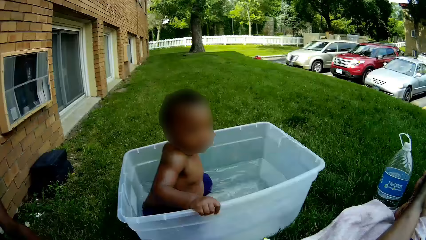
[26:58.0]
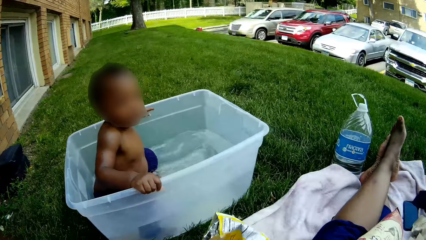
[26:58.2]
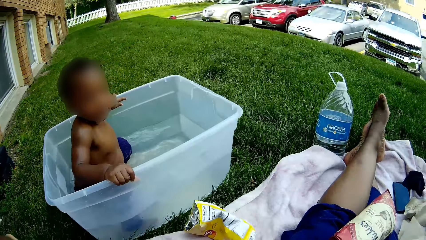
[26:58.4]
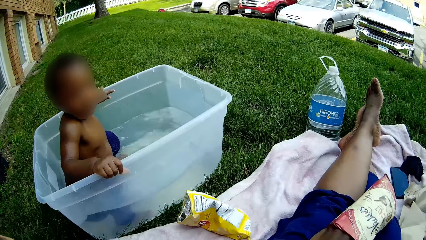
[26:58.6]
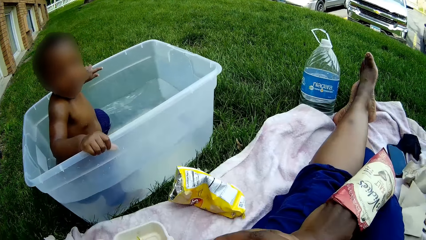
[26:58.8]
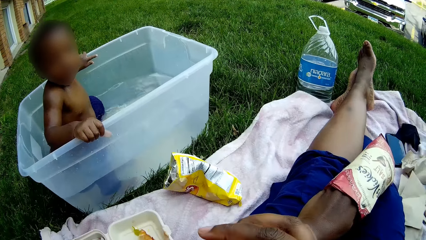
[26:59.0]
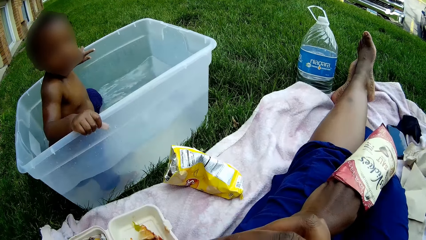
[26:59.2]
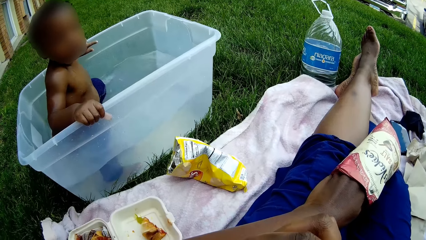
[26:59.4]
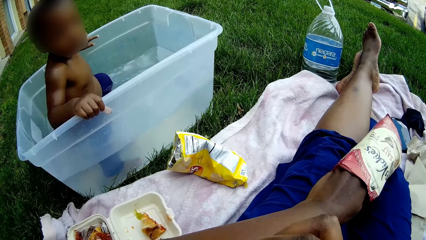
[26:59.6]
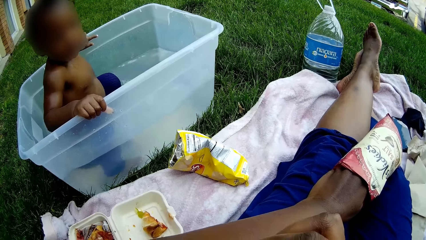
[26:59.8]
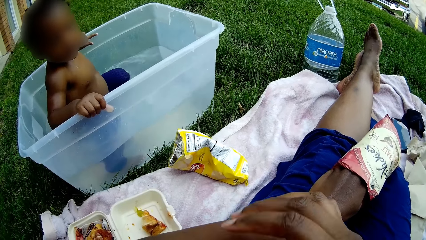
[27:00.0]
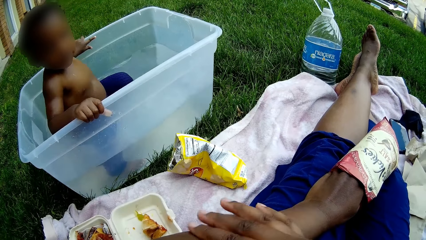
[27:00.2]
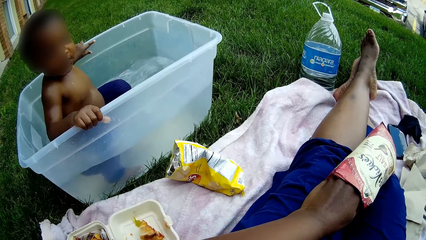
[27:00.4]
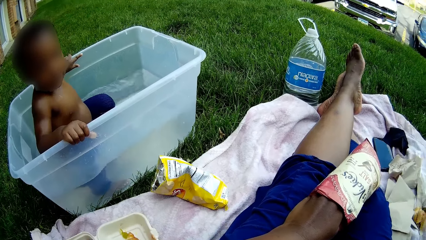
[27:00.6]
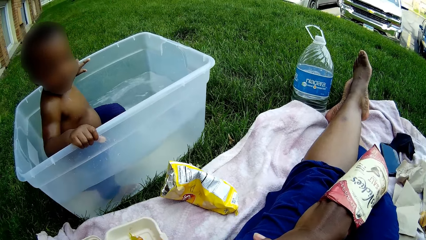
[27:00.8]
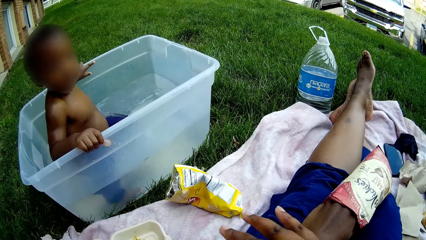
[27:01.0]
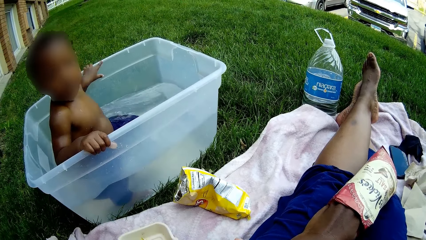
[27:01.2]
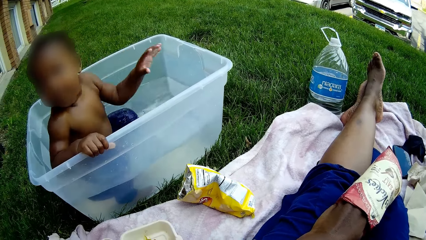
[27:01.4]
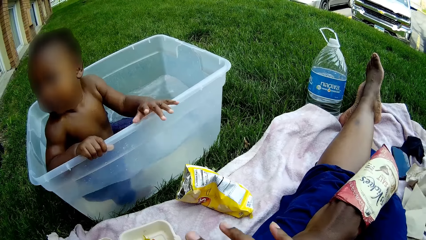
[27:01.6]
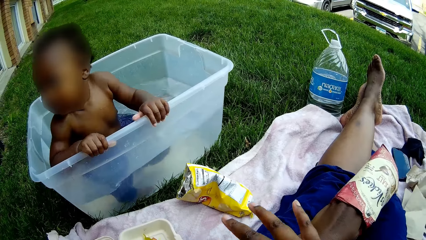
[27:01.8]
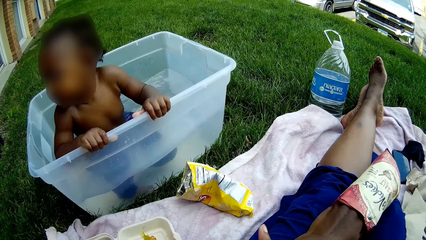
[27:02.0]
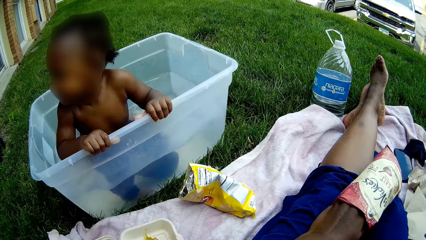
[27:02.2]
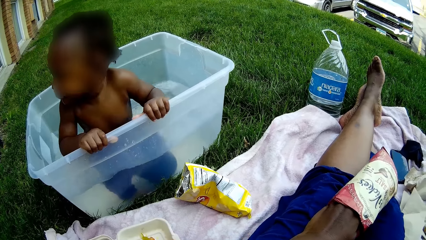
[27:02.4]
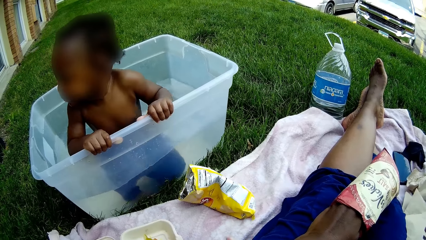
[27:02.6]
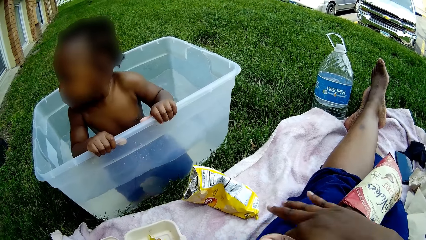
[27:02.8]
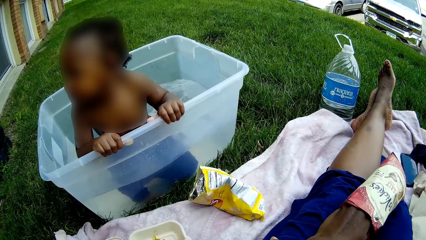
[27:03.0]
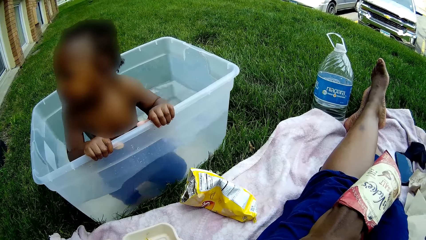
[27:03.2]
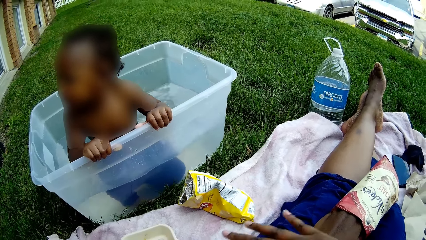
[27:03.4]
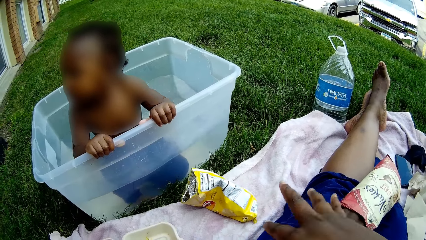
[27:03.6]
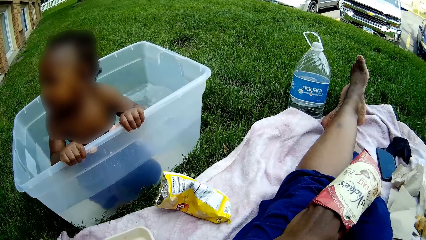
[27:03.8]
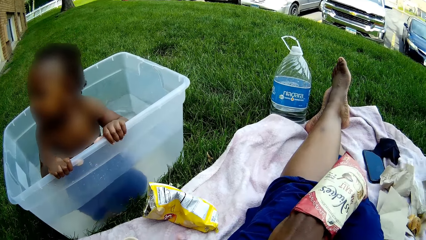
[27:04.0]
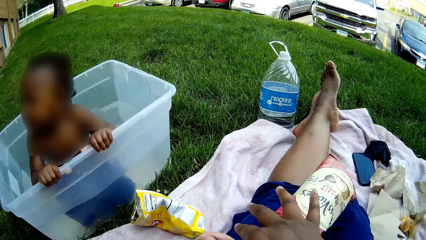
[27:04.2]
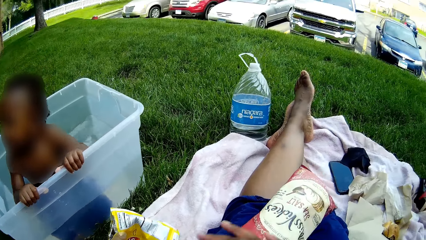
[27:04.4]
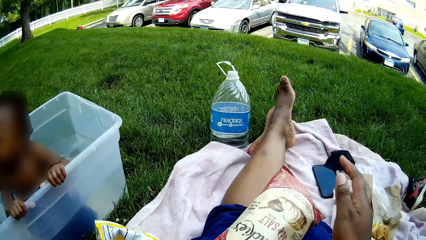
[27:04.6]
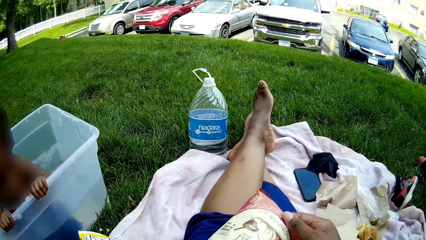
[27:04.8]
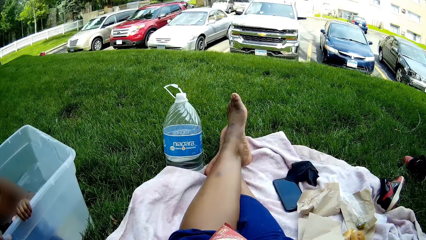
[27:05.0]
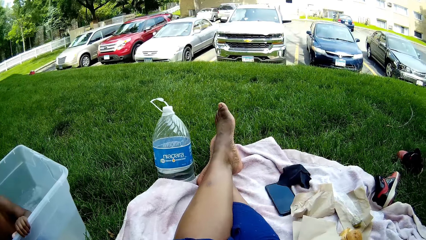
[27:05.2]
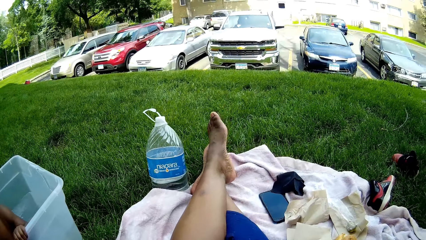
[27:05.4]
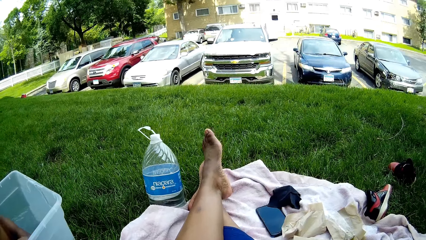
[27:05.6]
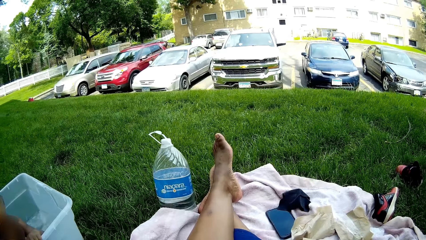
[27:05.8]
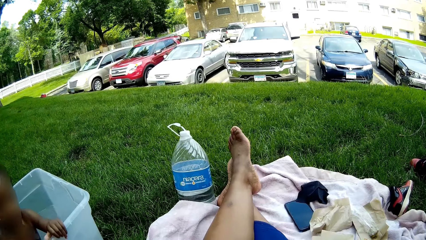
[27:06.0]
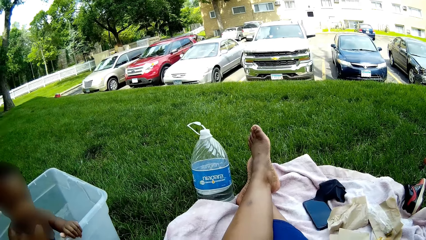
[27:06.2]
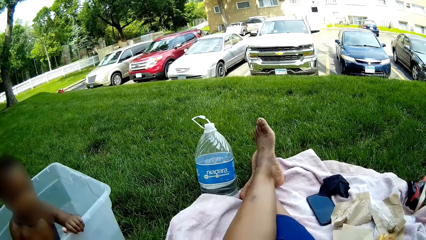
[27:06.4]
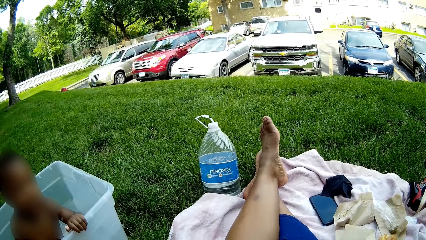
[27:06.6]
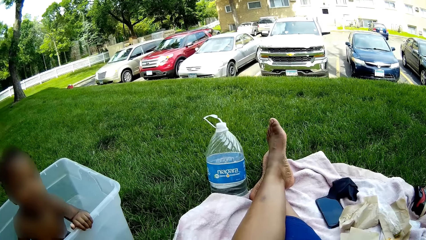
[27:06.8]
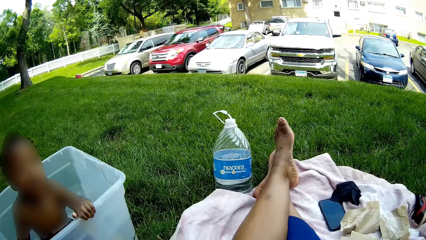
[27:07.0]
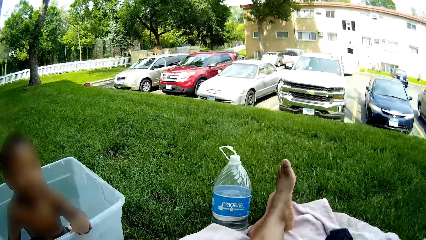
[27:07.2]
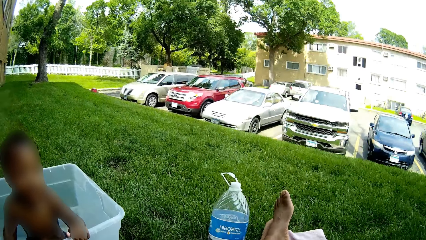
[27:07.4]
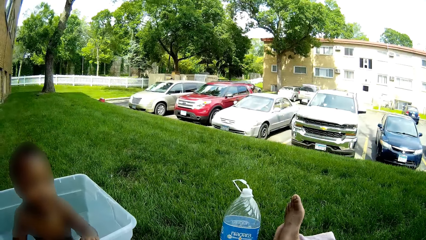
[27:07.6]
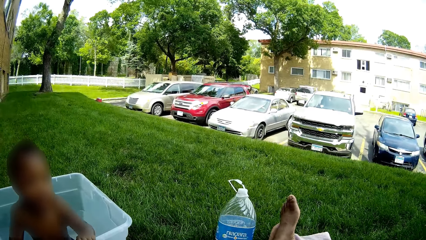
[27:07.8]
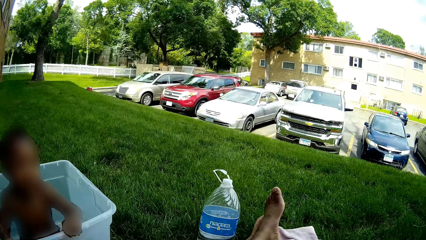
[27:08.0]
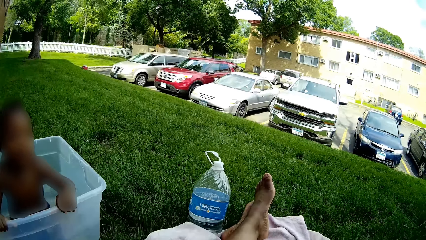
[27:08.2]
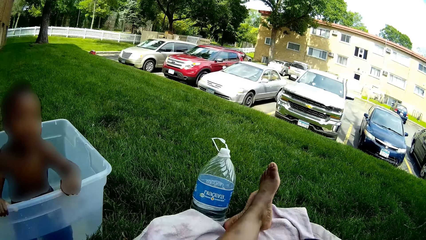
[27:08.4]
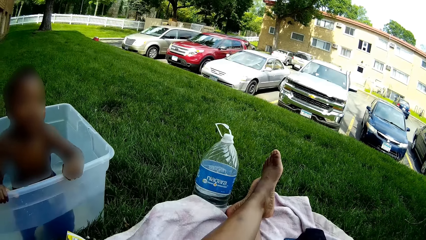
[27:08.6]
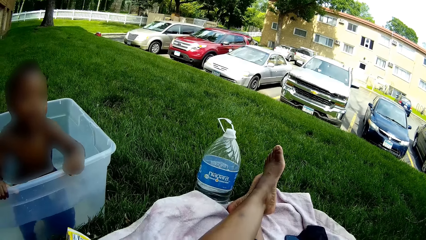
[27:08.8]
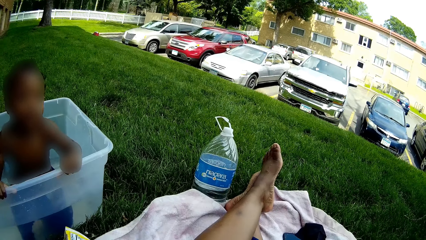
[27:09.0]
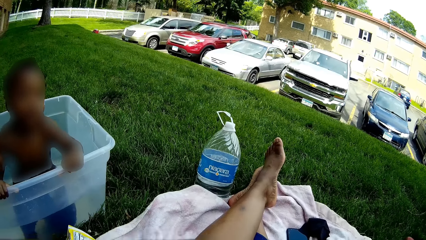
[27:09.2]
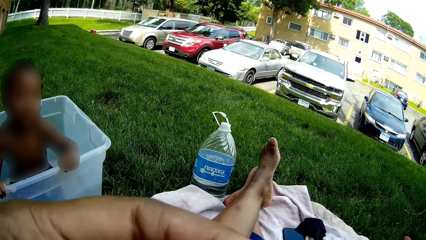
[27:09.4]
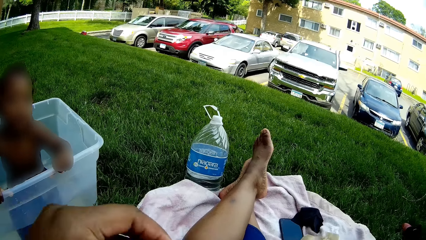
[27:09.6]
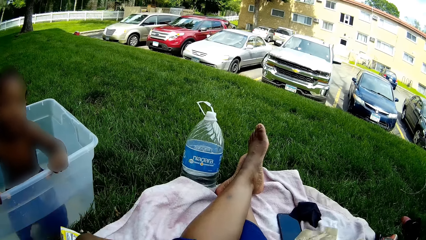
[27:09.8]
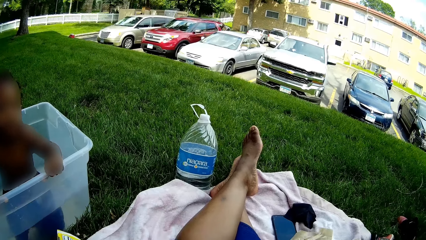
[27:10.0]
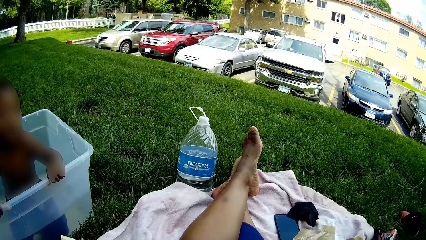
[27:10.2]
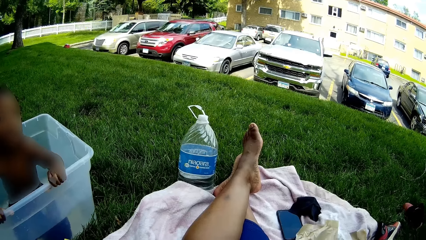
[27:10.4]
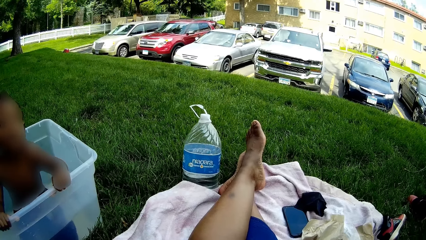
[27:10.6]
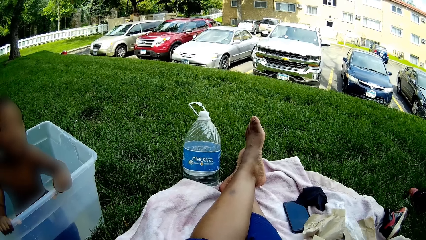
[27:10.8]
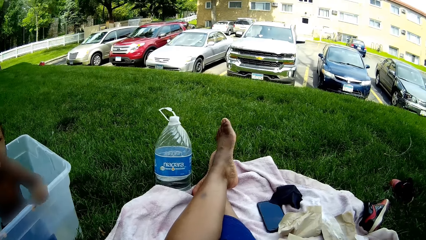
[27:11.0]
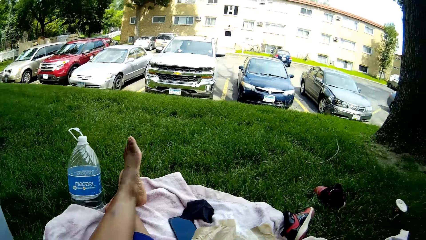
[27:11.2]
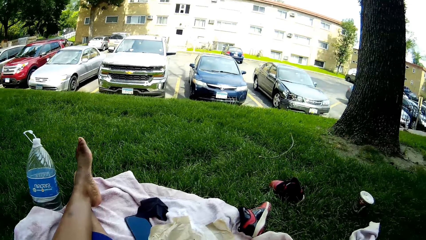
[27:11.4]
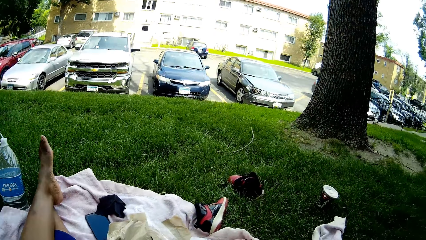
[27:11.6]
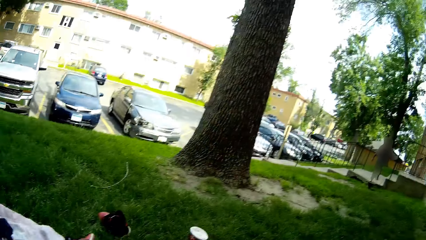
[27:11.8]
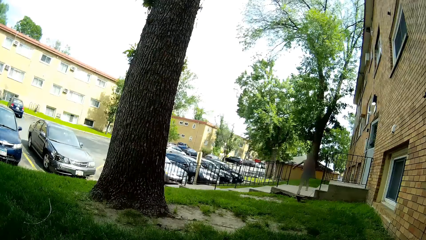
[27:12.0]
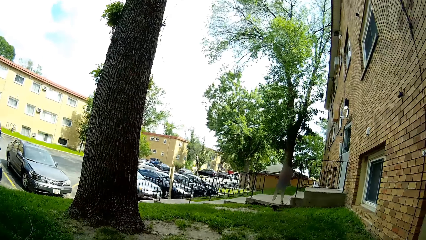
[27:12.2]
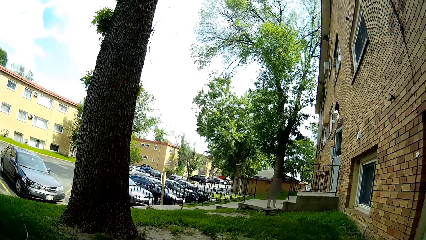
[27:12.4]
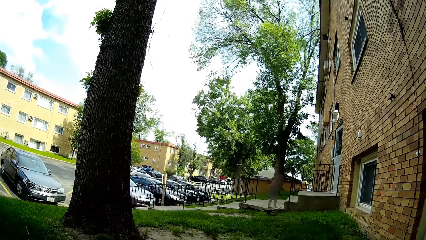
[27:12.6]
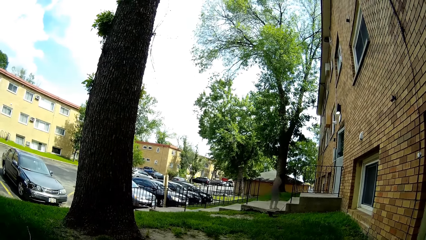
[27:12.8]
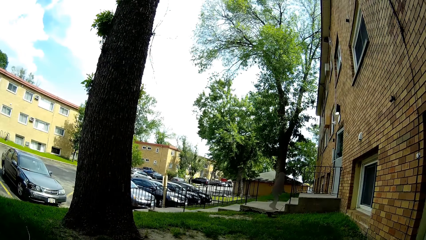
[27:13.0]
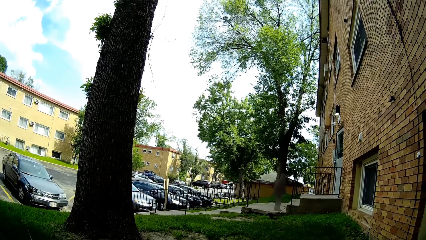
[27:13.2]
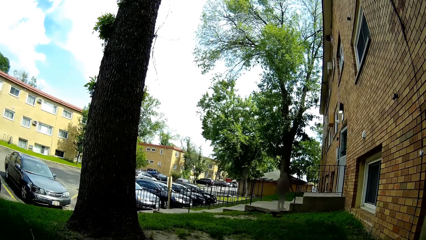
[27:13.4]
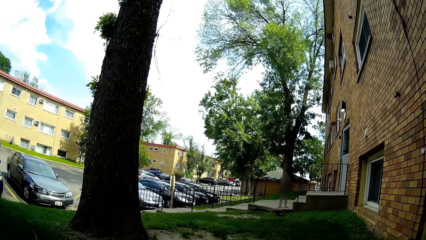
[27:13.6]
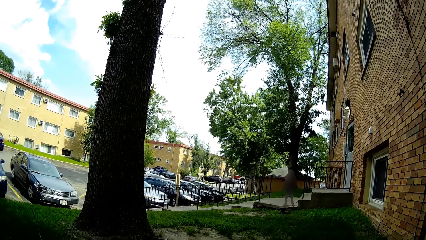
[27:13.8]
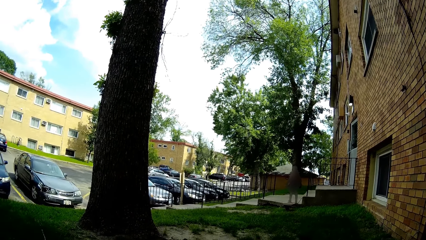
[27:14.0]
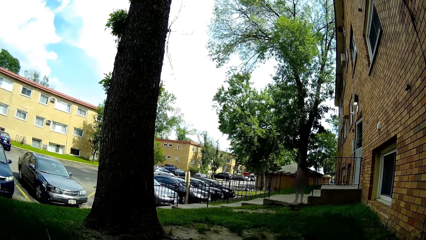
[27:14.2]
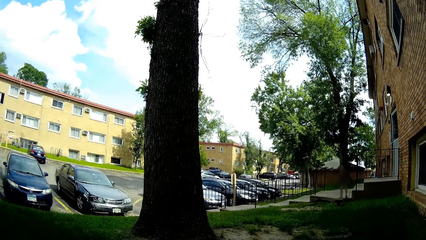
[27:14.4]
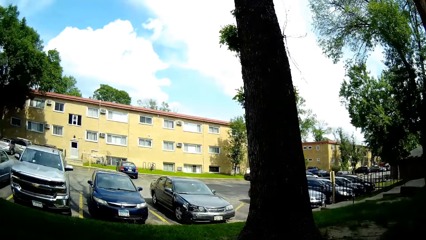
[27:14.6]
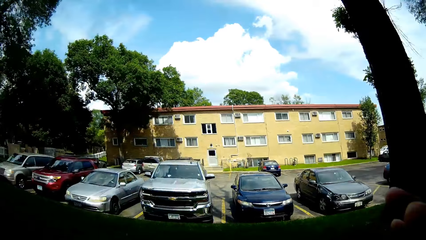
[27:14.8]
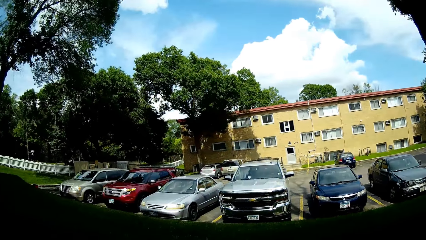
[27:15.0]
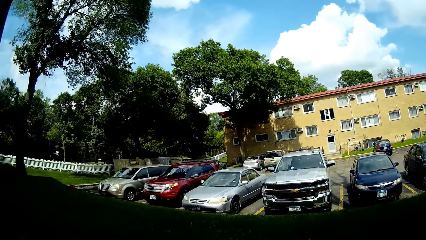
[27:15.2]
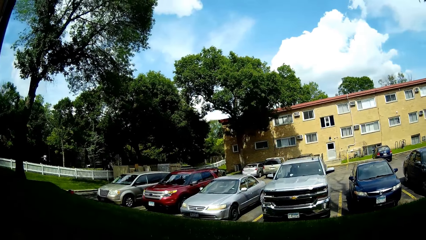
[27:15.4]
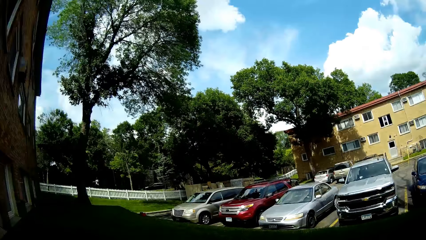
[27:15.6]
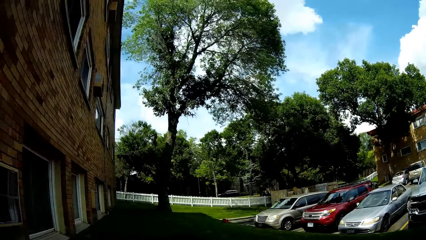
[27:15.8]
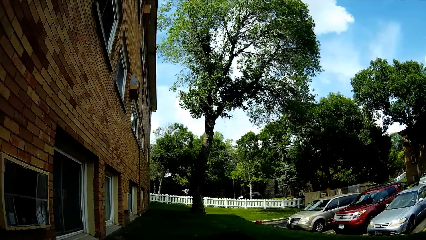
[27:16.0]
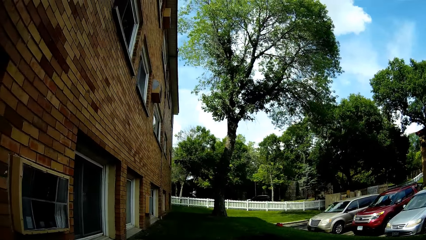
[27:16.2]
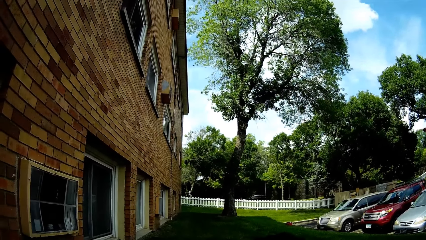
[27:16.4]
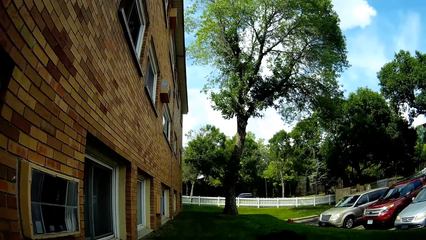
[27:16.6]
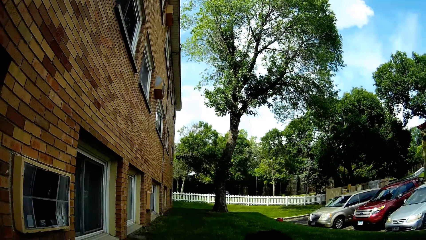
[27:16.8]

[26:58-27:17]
The camera wearer looks around the area. Her left hand is inside a bag of chips. She converses with the kids. She touches the bag of chips with her right hand. She looks around the area.
